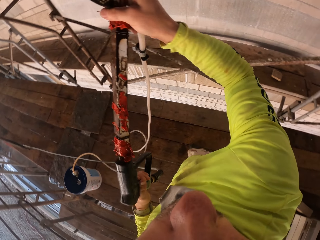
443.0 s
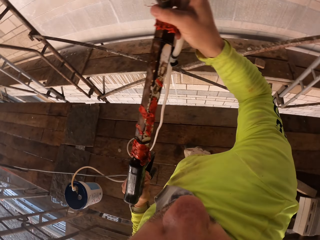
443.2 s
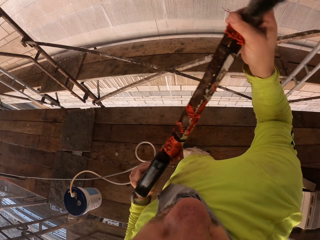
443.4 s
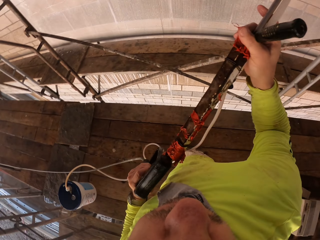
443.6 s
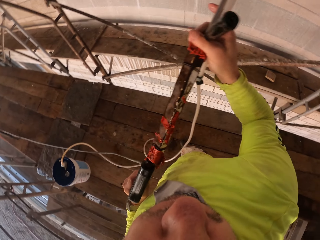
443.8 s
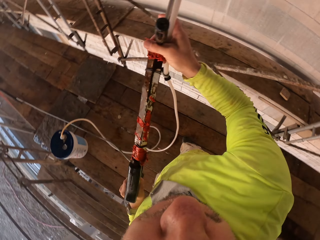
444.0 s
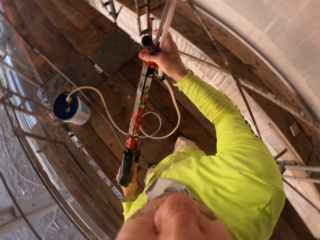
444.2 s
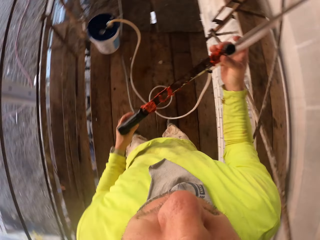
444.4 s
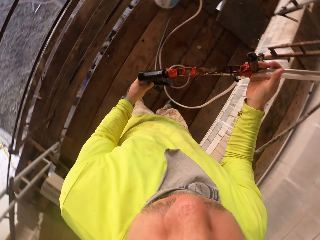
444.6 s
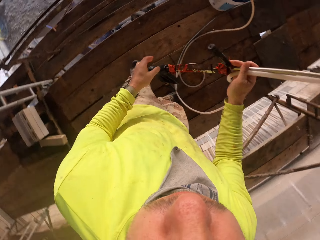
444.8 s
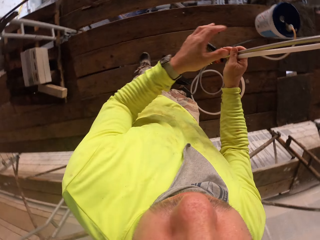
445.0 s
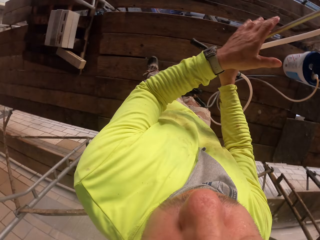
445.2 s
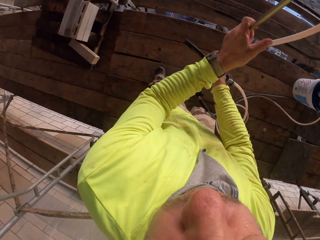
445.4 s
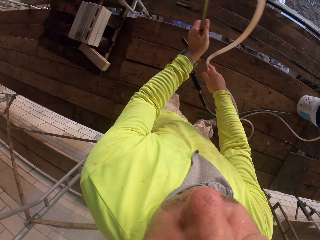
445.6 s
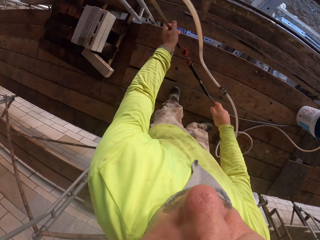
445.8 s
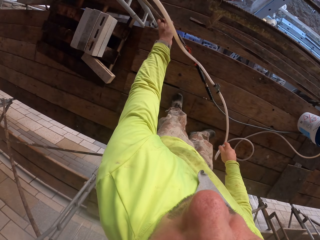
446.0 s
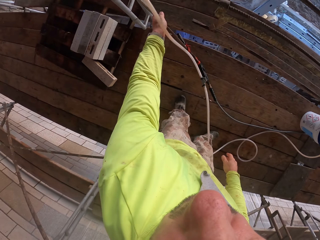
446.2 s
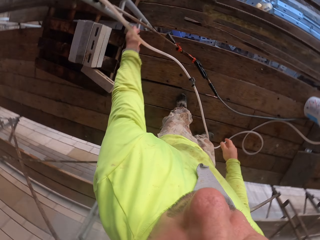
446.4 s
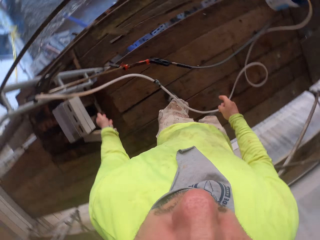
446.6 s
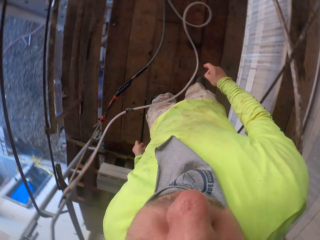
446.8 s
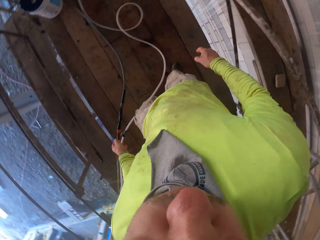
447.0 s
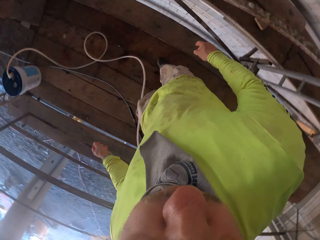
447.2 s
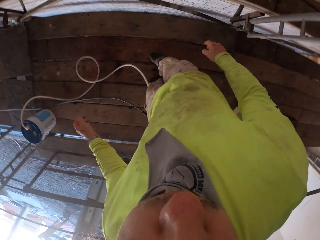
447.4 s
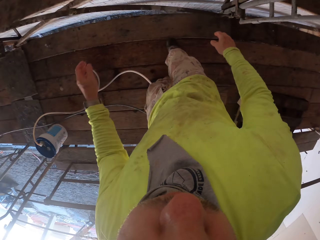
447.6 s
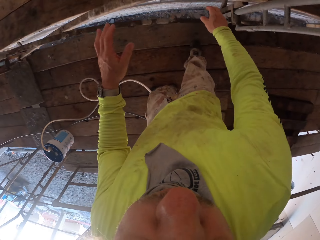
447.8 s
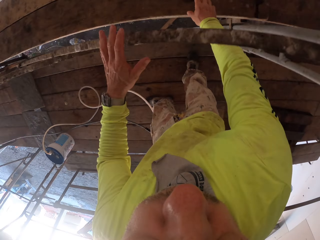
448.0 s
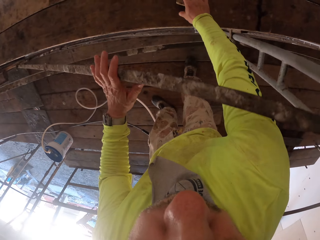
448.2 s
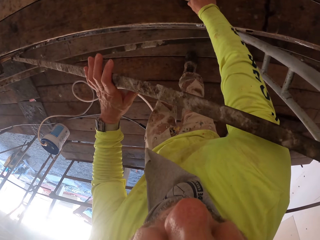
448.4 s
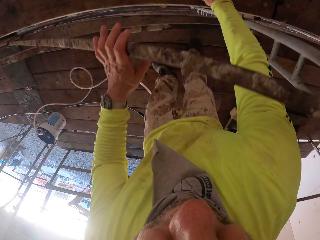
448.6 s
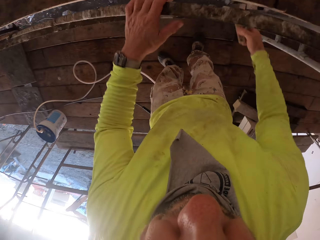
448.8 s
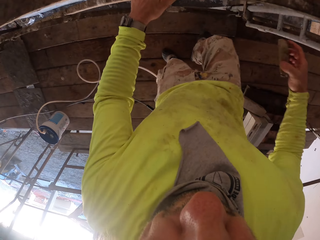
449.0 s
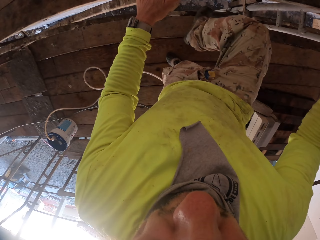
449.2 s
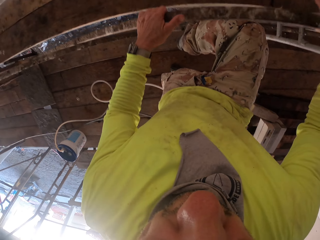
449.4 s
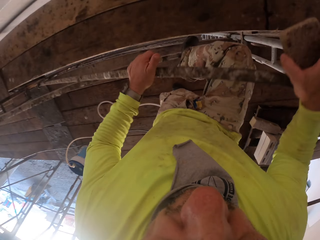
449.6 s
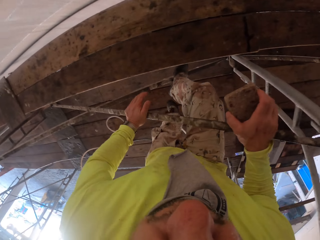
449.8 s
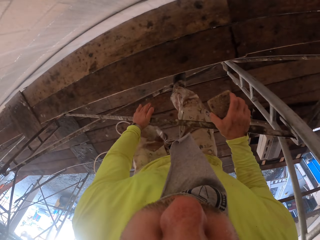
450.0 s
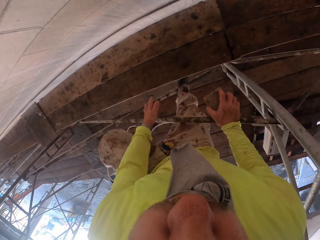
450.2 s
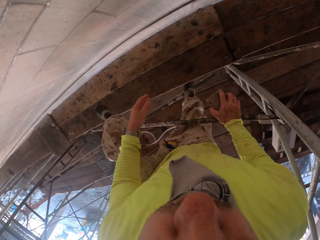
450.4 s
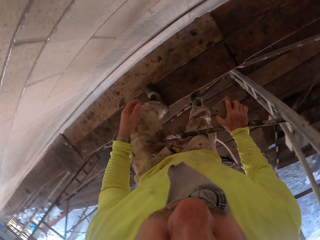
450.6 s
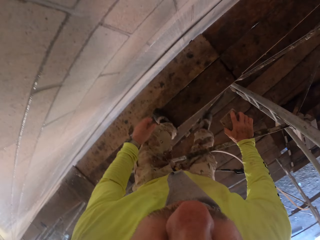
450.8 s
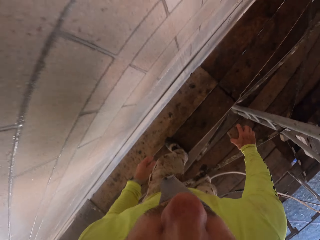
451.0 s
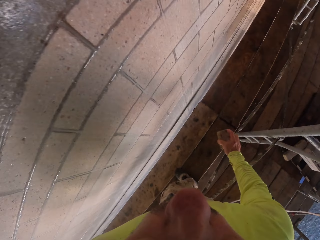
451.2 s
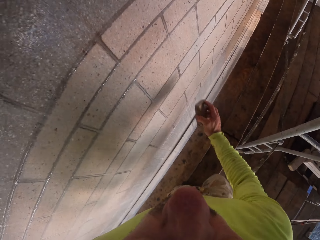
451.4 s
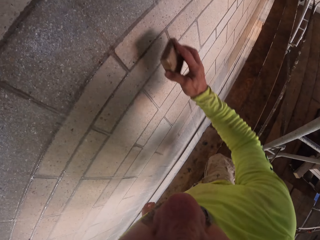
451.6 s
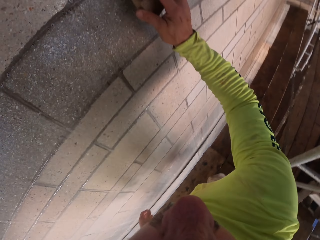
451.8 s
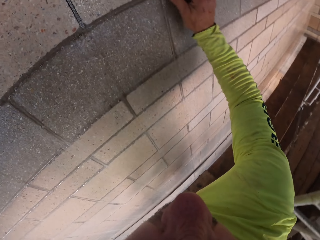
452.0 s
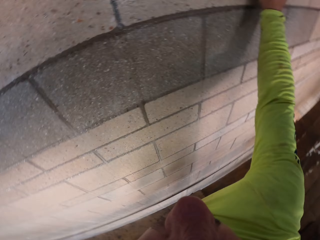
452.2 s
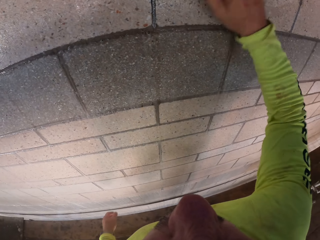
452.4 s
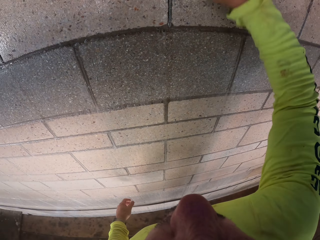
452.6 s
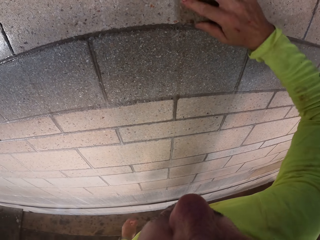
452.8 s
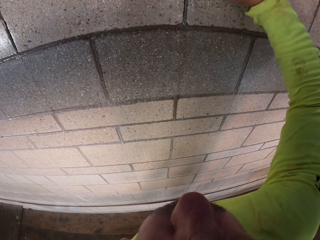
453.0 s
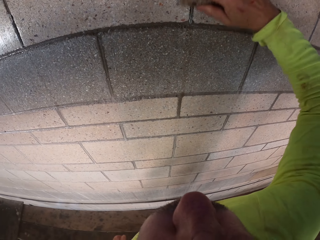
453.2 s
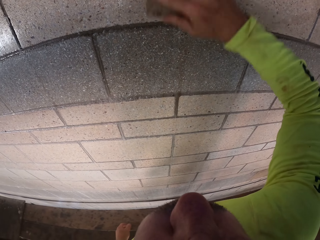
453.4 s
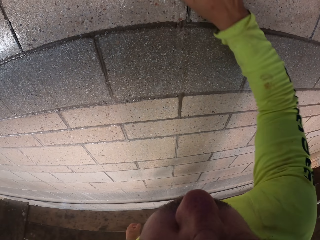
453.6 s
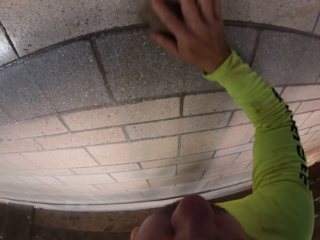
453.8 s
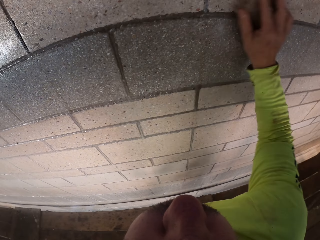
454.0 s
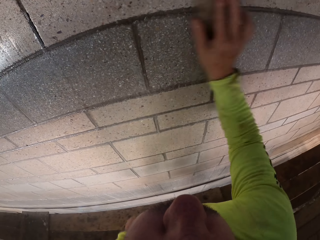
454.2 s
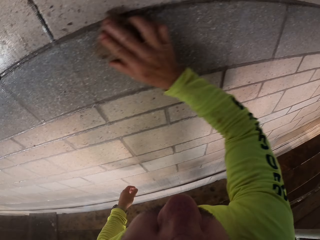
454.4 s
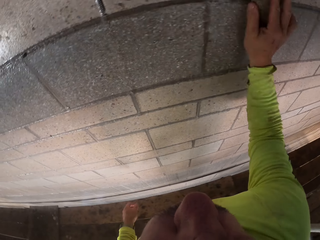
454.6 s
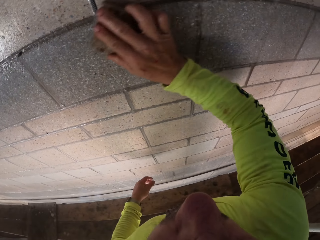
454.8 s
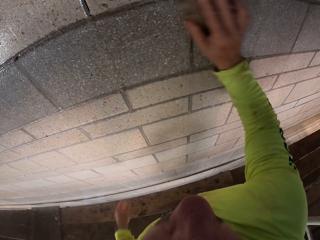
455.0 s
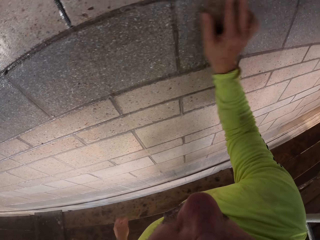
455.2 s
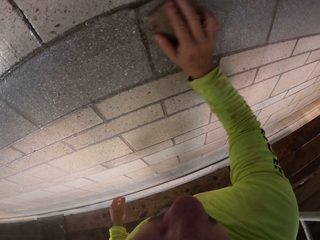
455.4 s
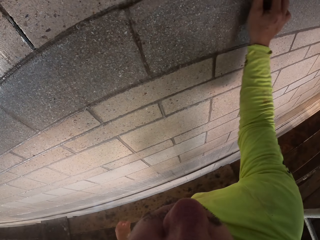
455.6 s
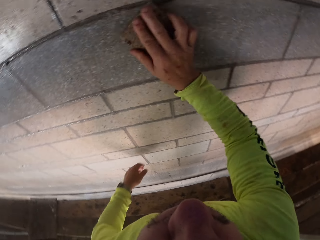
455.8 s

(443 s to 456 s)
The camera wearer holds the spray gun. They place the gun on the structure. They turn around, pick up the wall scrubber and climb on the ladder. They scrub the wall with the wall scrubber.

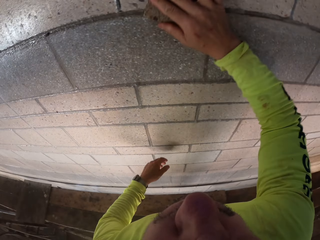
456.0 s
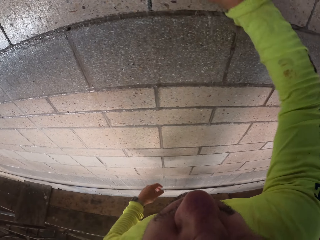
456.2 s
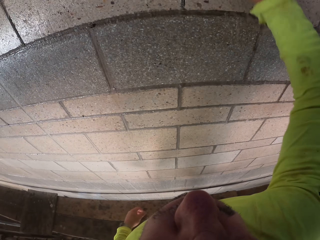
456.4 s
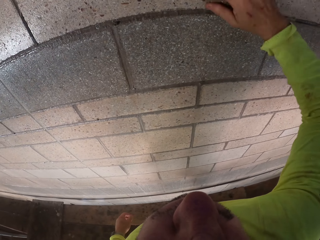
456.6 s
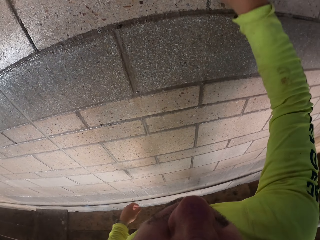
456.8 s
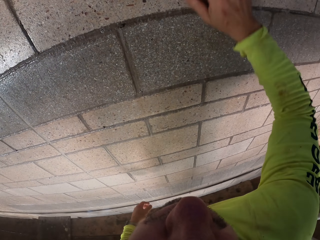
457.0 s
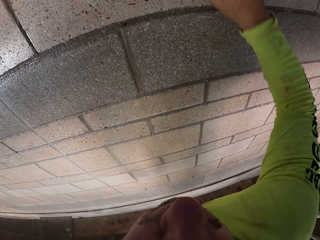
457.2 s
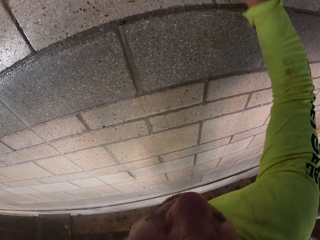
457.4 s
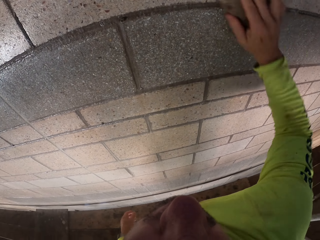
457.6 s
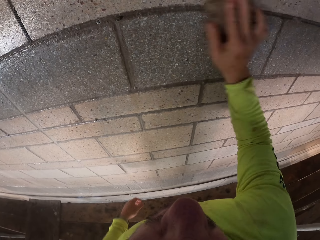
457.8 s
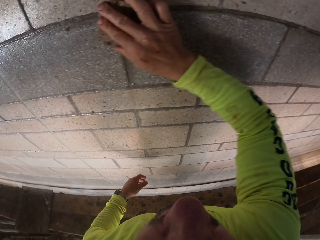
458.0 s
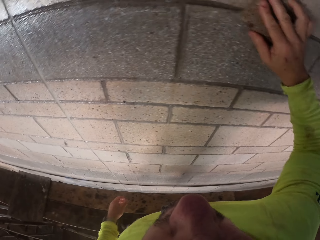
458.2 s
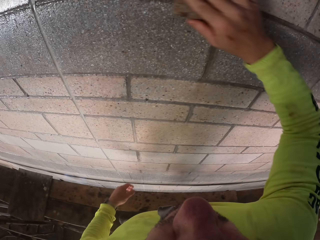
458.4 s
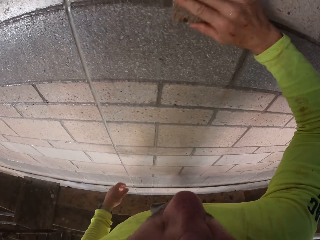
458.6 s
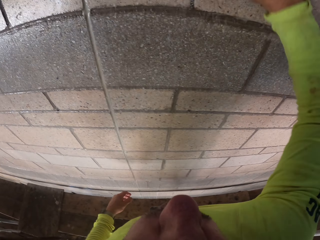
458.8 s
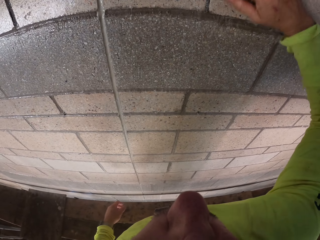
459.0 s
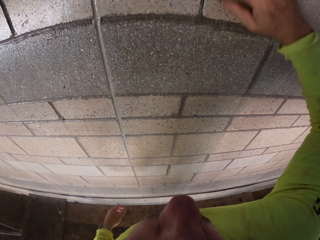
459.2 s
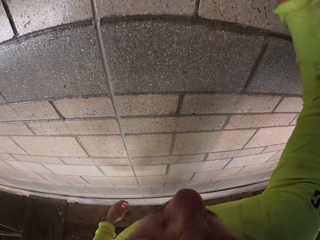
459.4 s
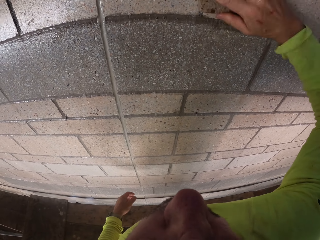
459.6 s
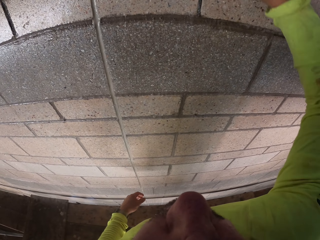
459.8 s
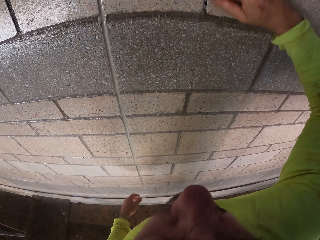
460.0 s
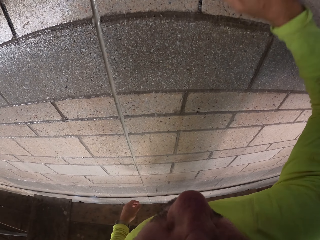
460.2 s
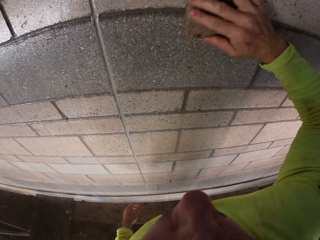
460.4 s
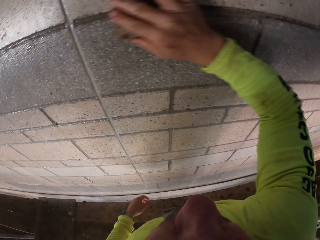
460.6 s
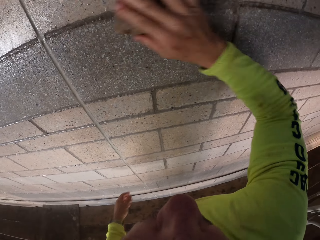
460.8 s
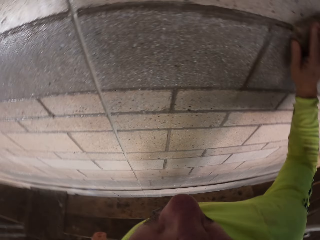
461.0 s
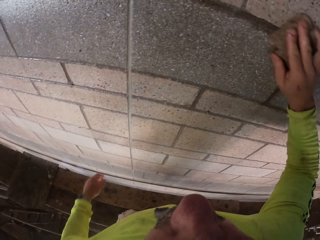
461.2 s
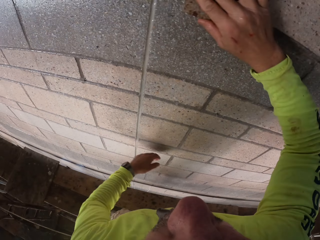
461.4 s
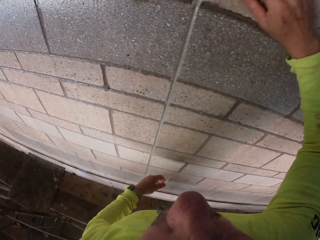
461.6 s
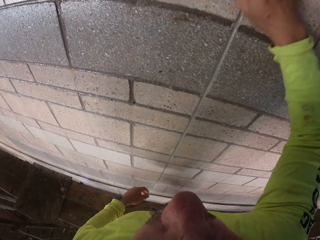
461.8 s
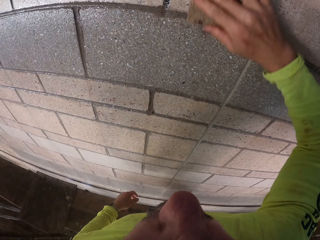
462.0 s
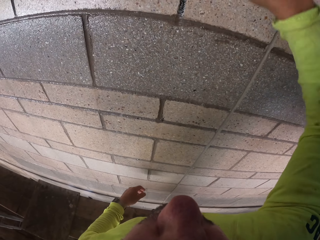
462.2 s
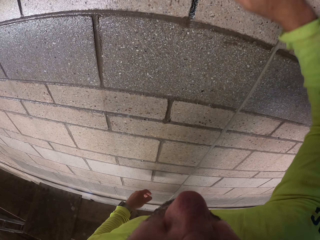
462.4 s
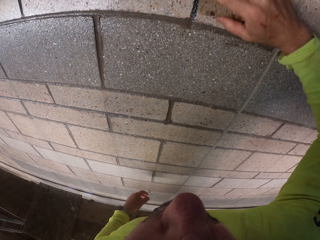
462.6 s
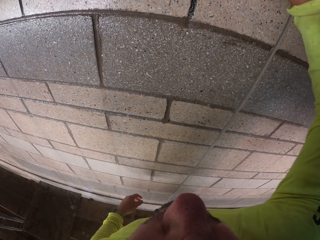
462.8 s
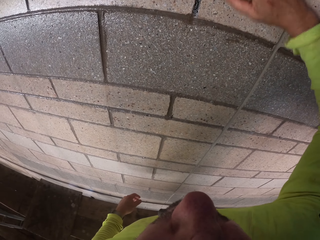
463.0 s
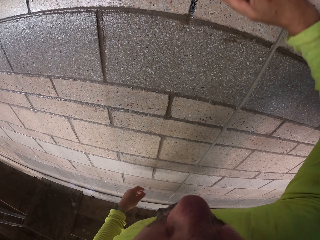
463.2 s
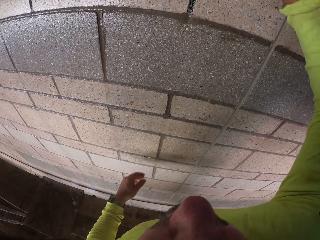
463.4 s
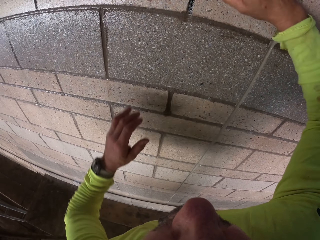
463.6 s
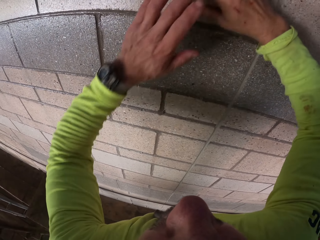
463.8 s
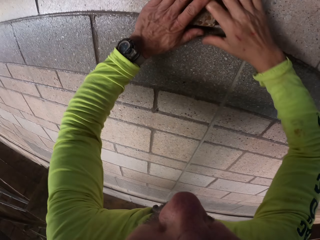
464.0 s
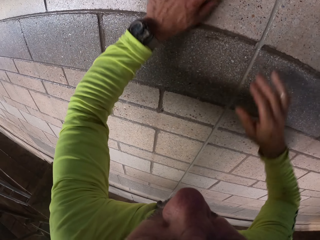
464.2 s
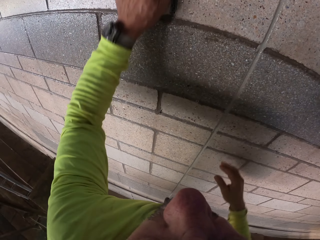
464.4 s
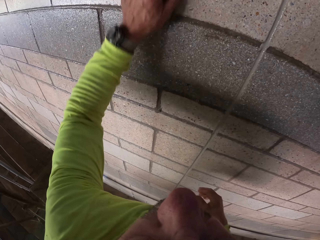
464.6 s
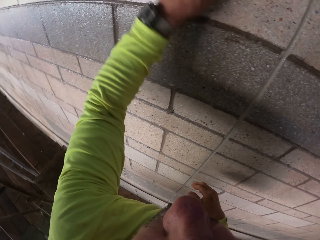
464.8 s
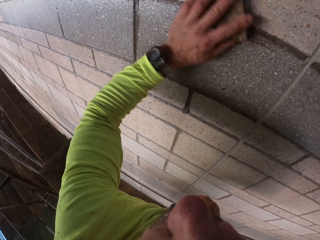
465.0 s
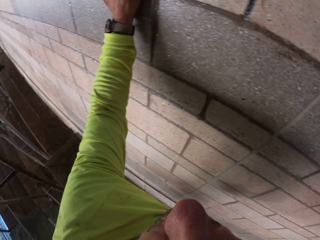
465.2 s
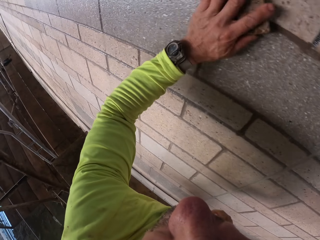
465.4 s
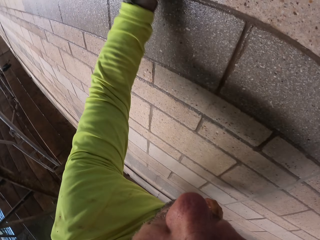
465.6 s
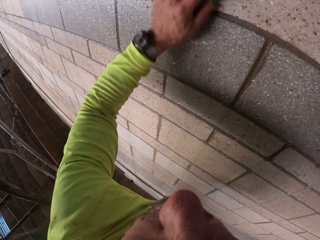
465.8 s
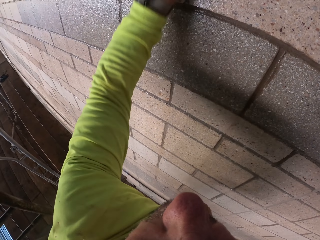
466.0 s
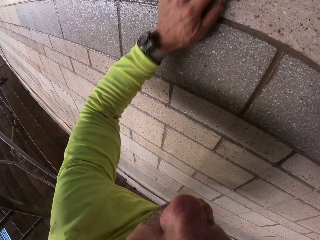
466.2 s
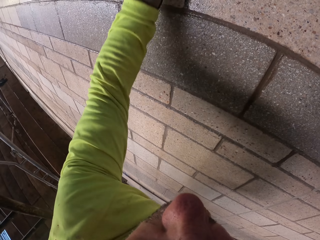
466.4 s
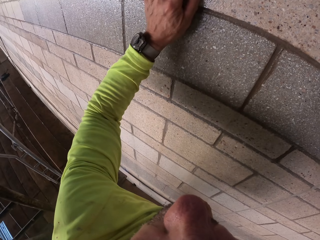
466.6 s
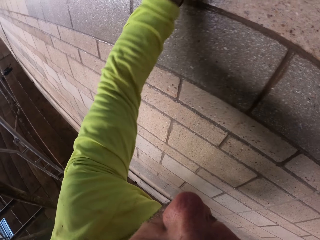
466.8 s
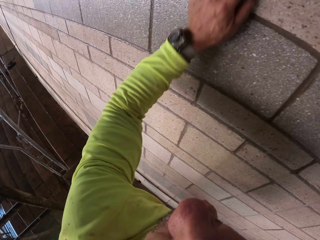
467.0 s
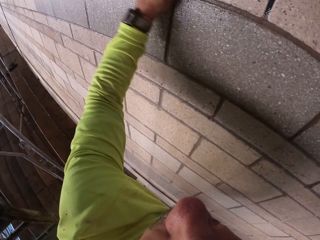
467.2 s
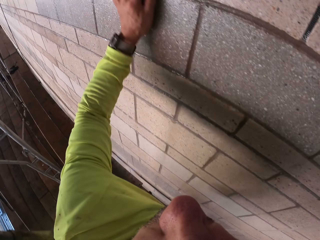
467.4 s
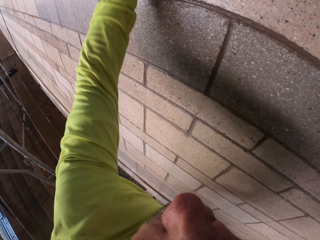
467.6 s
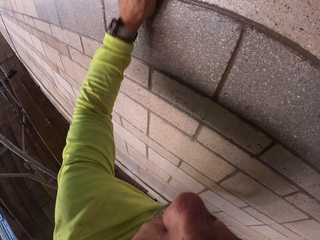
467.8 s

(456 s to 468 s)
The camera wearer transfers the wall scrubber to the left hand. They scrub the wall with the wall scrubber.
